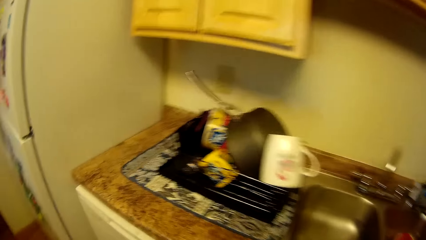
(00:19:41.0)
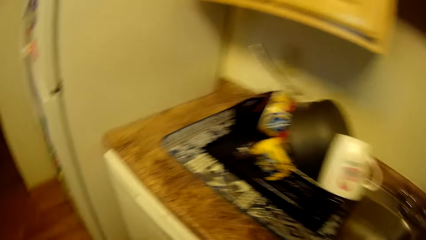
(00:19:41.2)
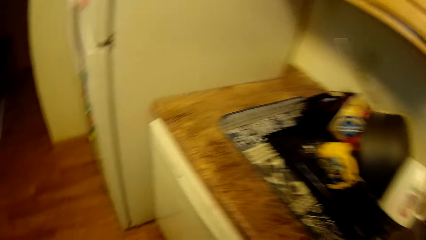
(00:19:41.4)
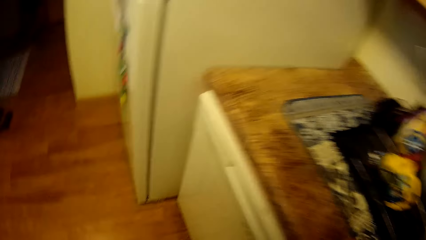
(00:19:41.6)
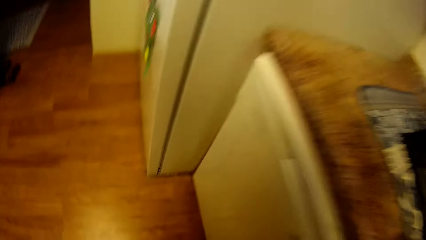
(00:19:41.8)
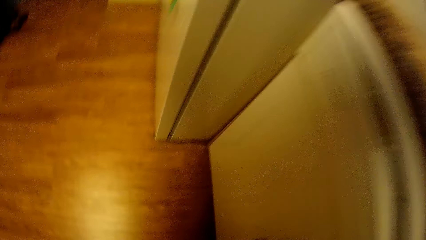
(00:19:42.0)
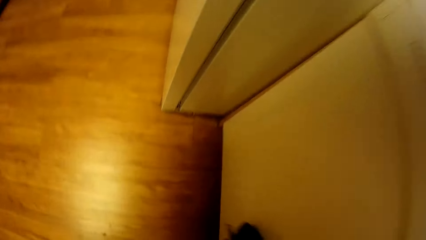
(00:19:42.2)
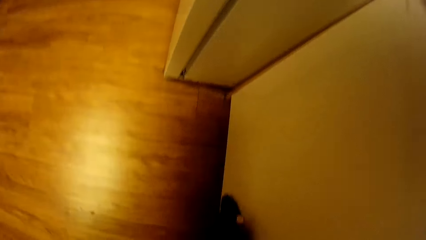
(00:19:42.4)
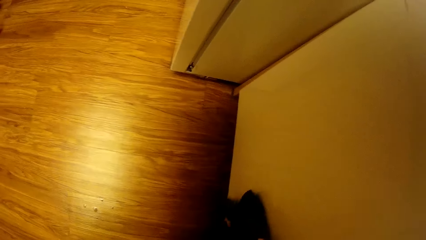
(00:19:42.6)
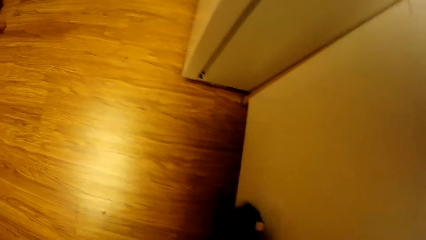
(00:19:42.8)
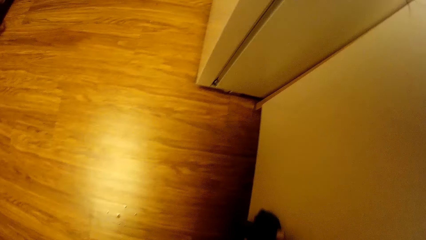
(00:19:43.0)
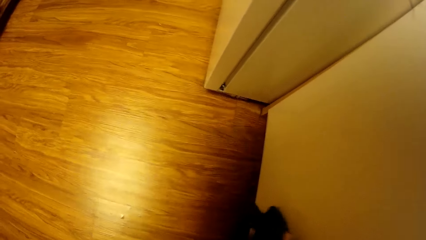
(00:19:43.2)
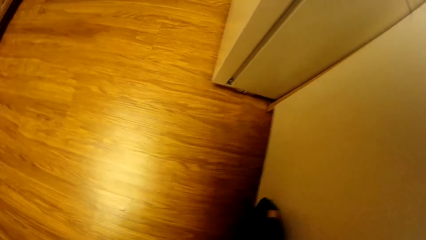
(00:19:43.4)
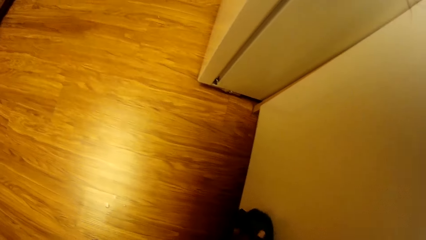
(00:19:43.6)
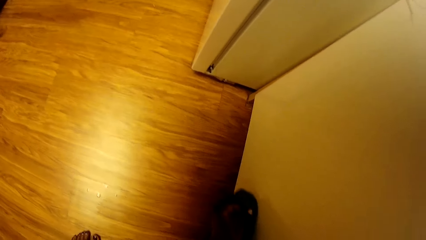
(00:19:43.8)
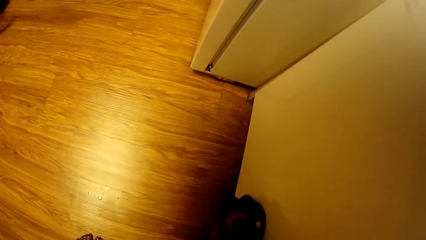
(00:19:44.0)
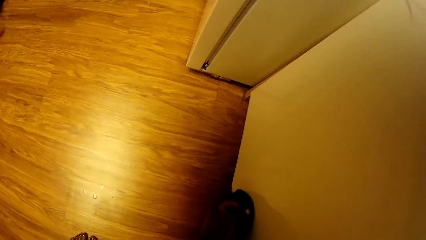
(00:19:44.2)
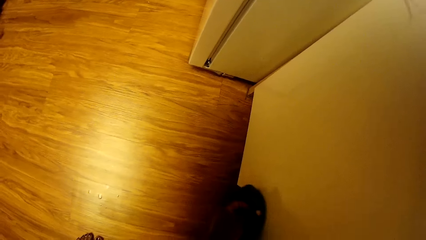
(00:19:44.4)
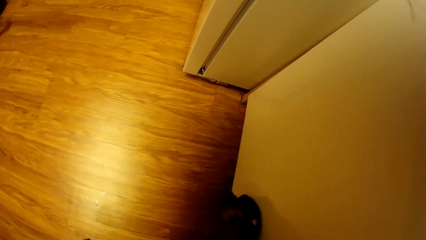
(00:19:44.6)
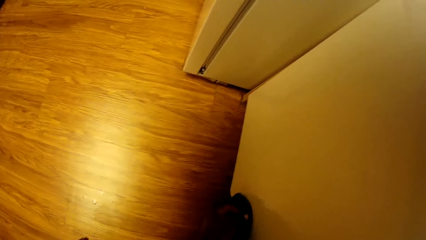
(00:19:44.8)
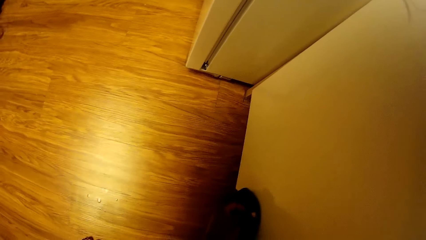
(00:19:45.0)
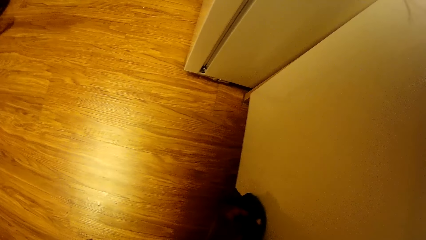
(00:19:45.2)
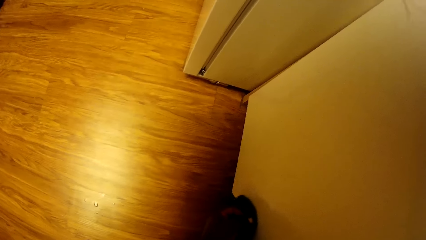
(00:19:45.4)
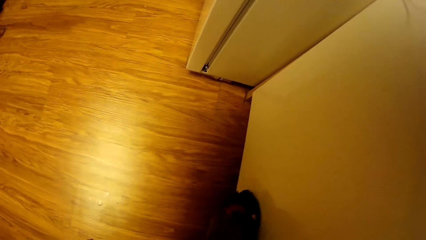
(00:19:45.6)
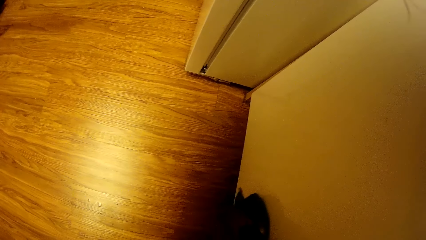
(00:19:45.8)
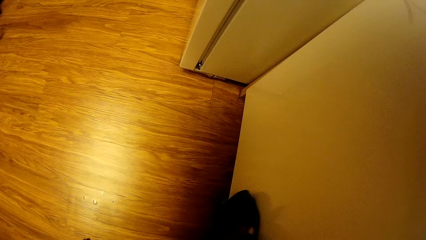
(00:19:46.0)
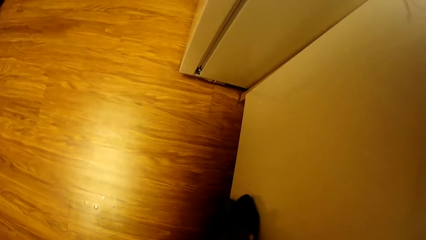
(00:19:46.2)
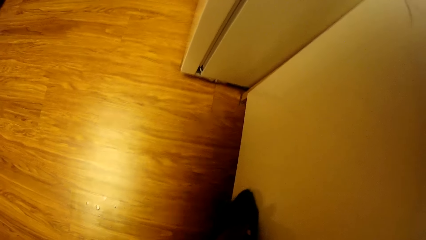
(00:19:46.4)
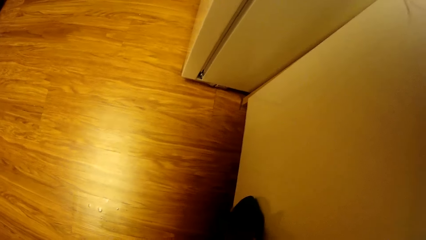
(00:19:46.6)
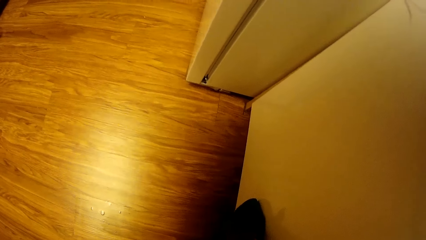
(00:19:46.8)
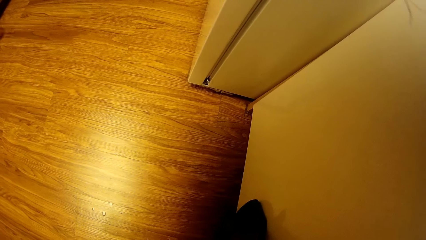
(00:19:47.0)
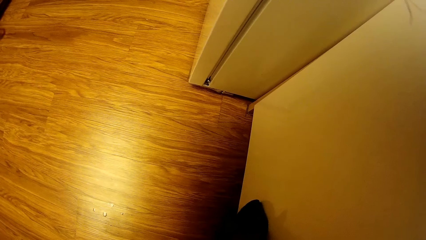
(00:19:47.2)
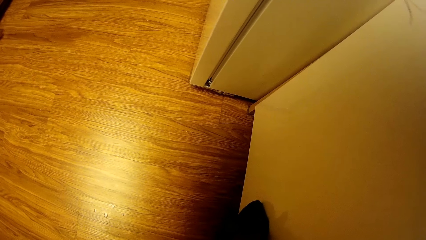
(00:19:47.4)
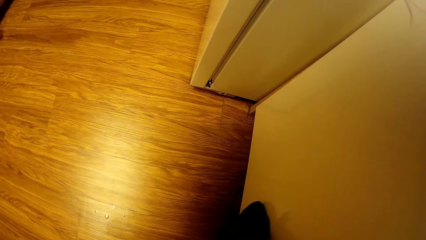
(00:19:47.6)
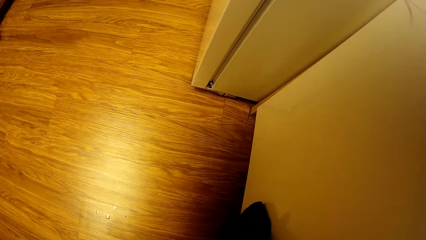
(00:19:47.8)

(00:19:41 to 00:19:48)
The camera wearer wipes an oven or fridge with a green napkin in her right hand.

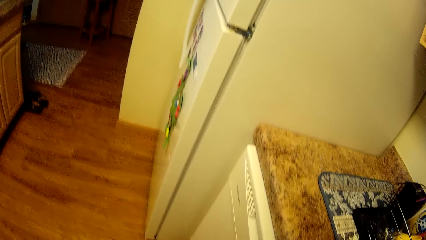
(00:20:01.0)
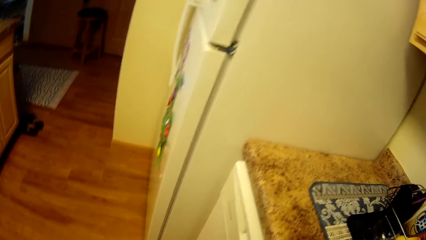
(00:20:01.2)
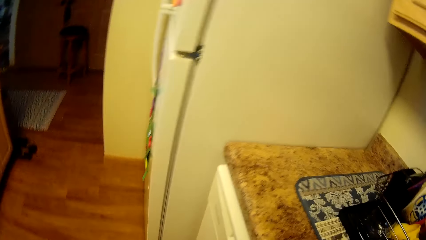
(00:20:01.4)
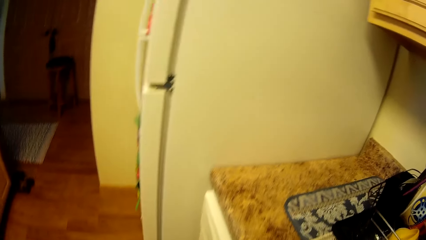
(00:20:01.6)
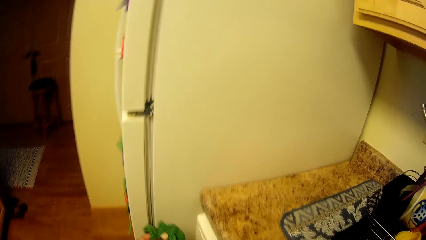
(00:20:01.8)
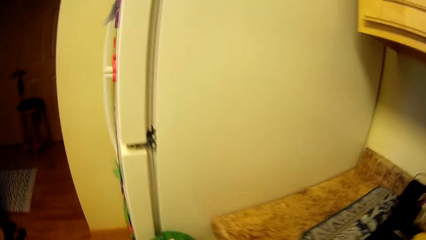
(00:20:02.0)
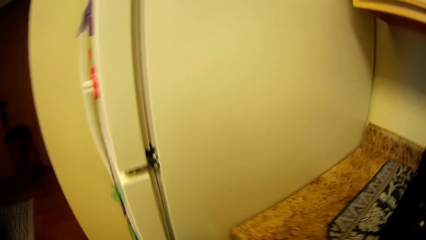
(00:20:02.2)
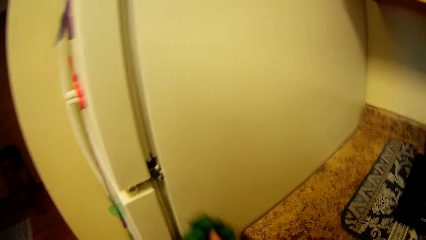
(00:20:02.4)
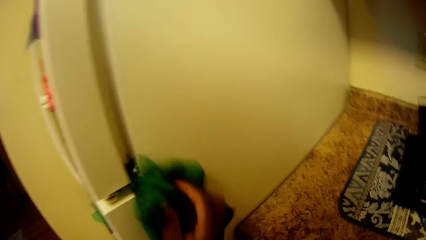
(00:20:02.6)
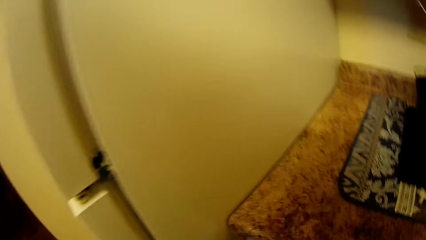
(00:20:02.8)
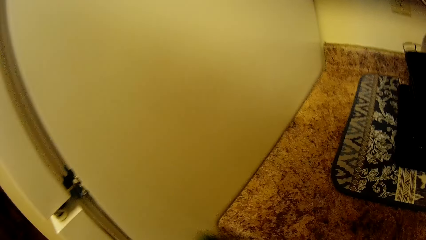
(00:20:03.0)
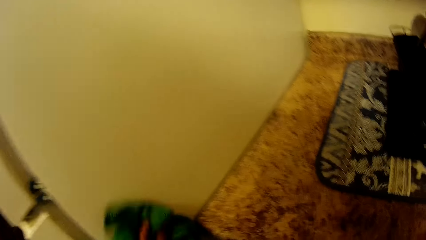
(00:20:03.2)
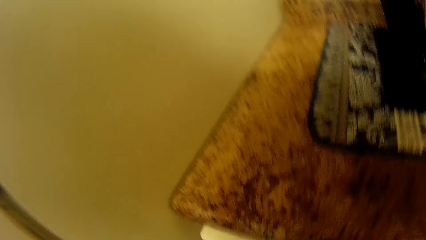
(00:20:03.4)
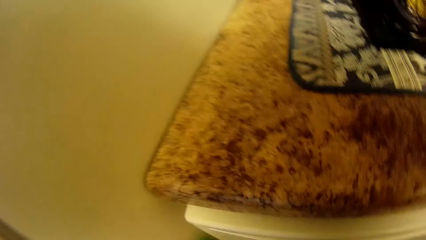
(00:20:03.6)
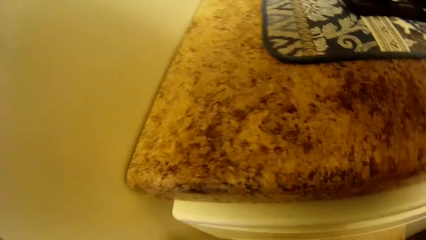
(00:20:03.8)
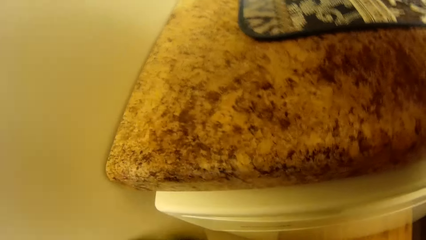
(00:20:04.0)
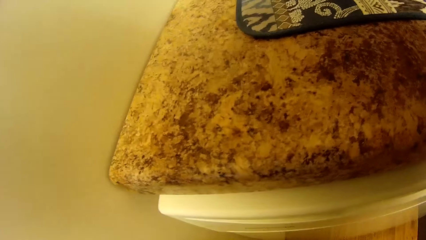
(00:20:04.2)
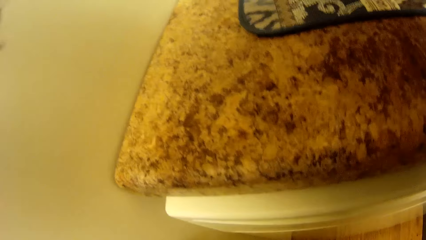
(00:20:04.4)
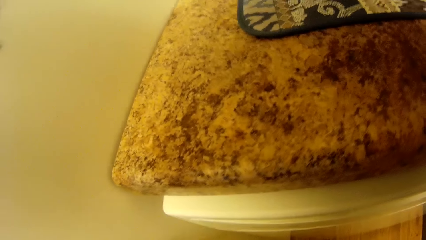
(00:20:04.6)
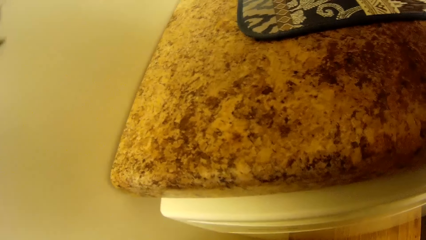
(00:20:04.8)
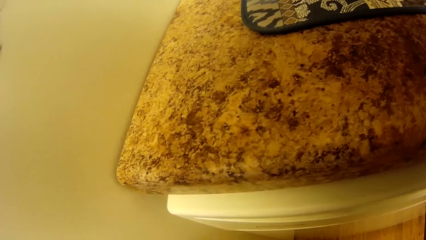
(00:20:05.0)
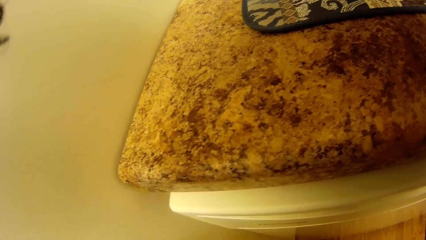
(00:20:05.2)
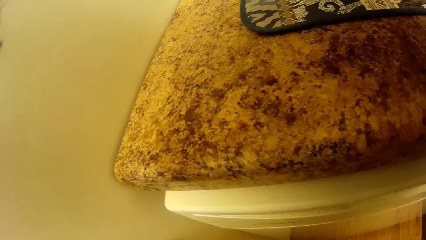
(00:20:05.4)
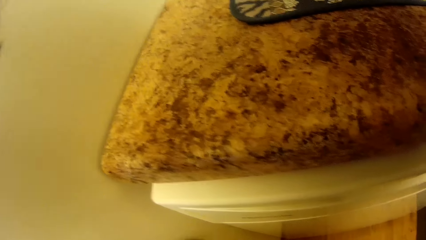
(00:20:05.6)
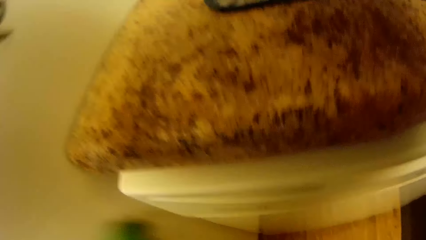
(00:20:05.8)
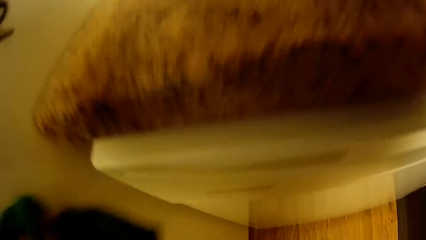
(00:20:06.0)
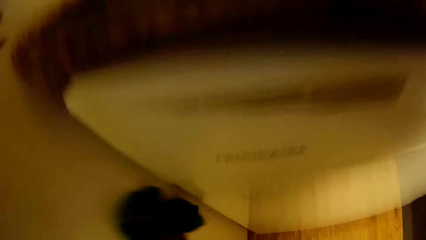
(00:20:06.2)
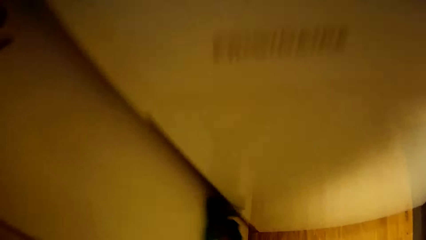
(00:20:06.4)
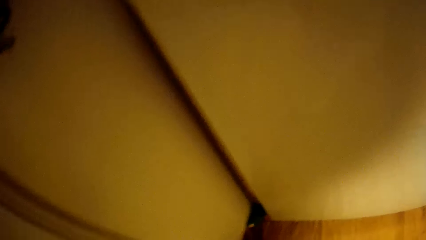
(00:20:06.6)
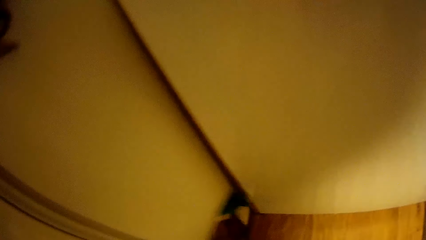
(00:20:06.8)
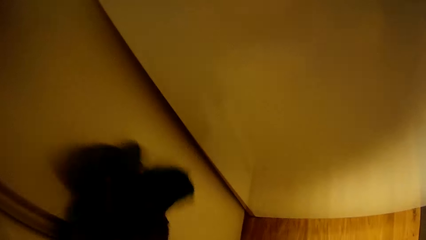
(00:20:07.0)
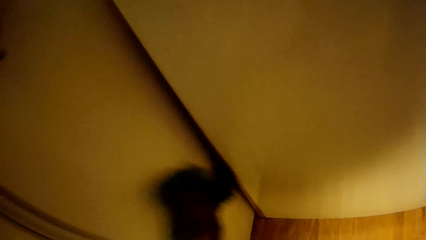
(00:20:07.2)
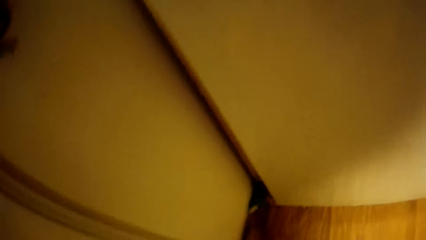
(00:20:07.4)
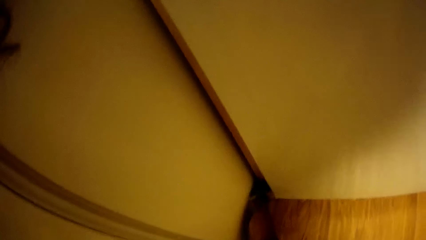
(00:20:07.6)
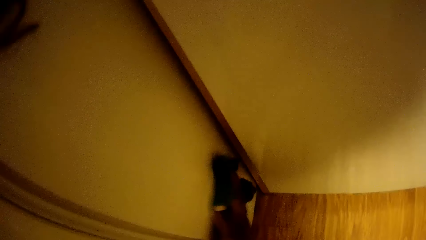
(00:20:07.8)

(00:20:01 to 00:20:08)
The camera wearer wipes the refrigerator with the green napkin in her right hand.
